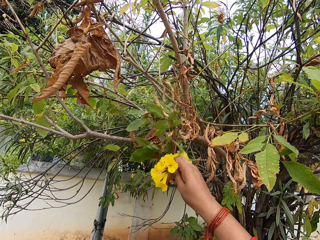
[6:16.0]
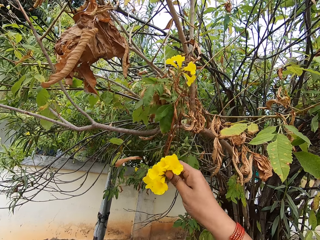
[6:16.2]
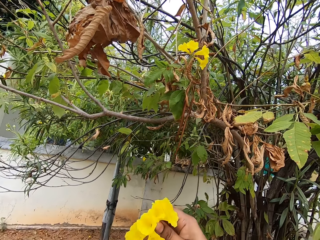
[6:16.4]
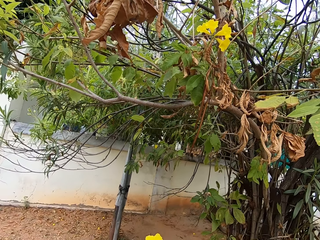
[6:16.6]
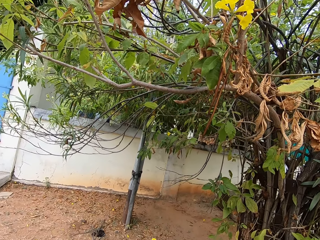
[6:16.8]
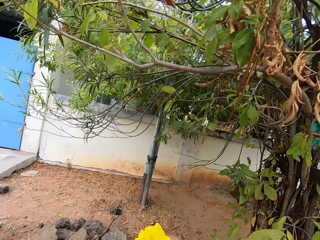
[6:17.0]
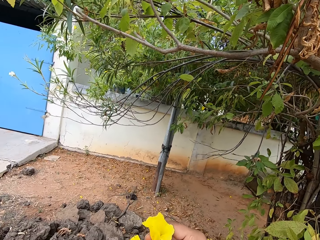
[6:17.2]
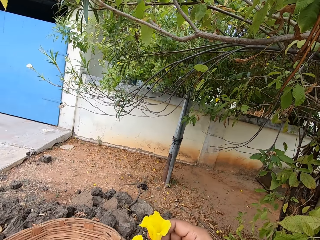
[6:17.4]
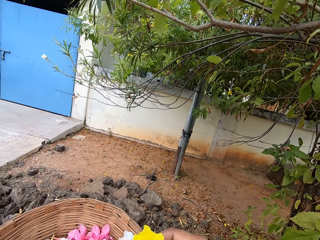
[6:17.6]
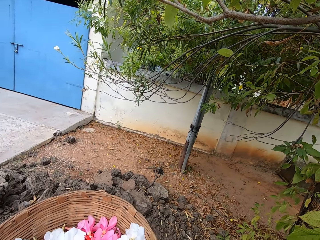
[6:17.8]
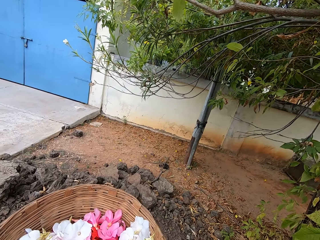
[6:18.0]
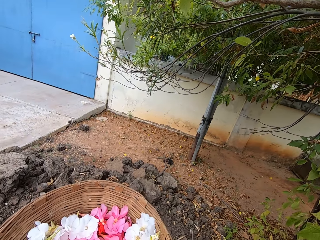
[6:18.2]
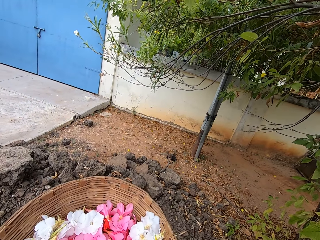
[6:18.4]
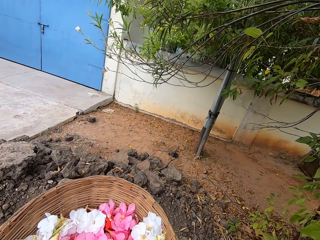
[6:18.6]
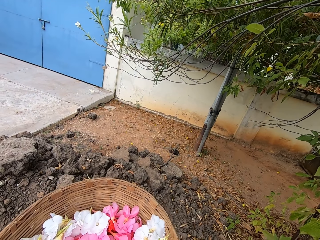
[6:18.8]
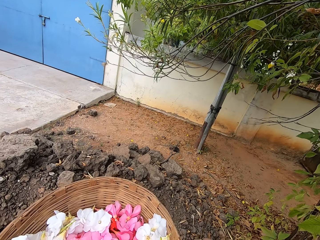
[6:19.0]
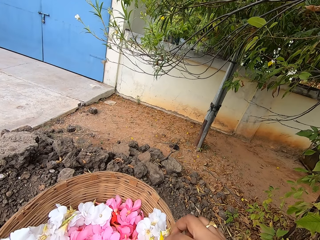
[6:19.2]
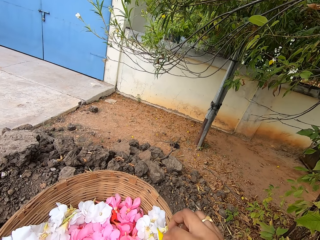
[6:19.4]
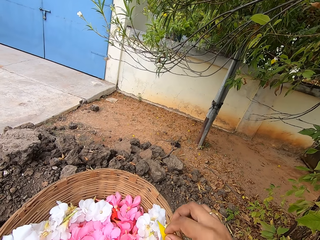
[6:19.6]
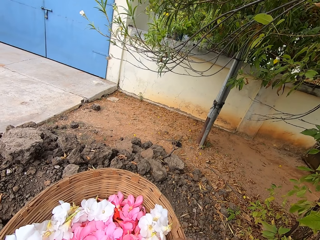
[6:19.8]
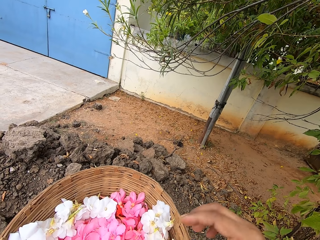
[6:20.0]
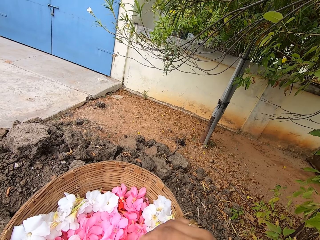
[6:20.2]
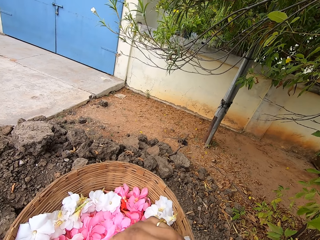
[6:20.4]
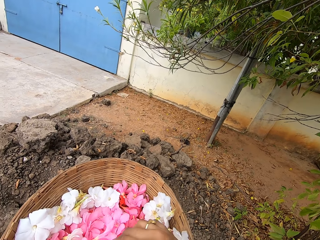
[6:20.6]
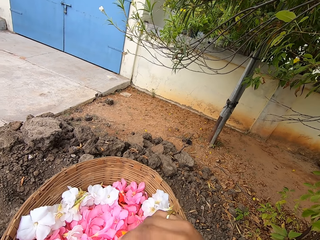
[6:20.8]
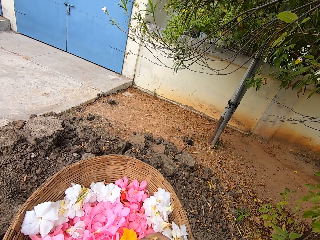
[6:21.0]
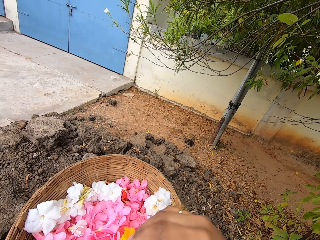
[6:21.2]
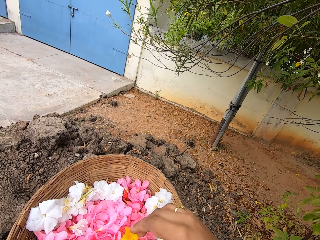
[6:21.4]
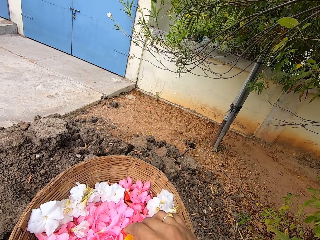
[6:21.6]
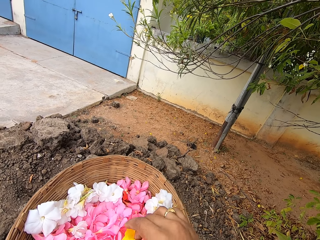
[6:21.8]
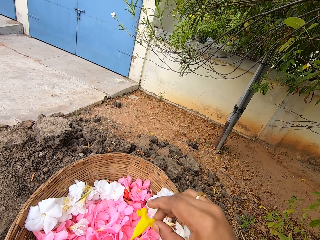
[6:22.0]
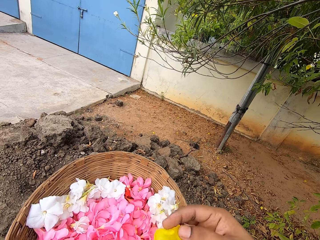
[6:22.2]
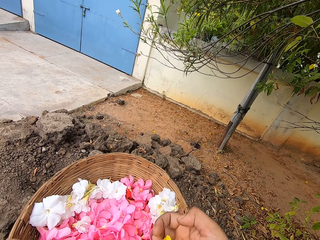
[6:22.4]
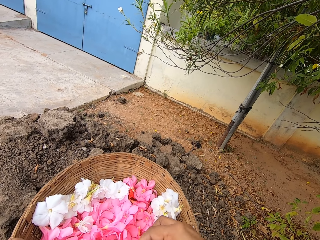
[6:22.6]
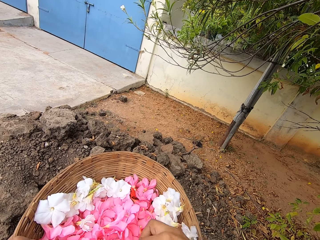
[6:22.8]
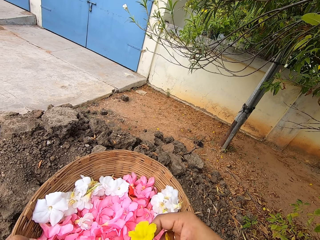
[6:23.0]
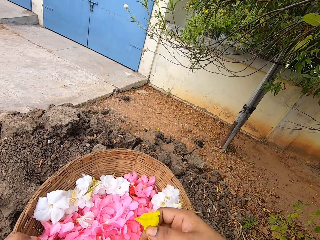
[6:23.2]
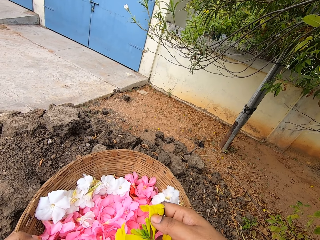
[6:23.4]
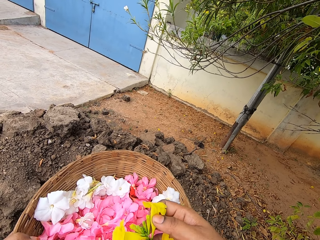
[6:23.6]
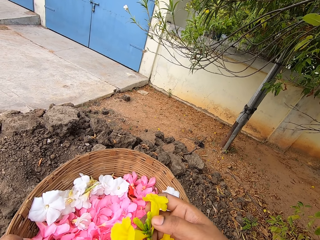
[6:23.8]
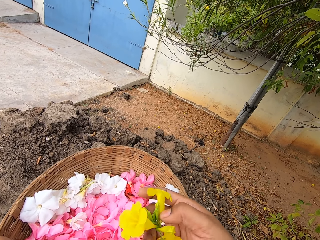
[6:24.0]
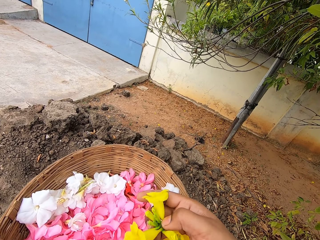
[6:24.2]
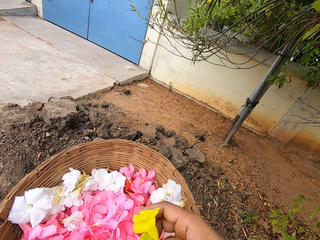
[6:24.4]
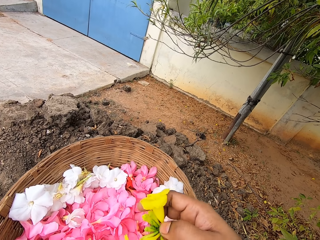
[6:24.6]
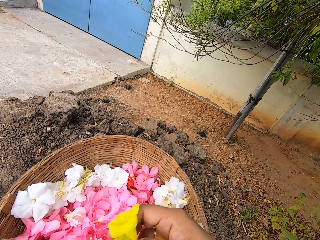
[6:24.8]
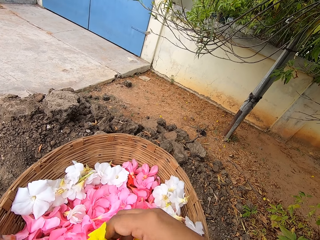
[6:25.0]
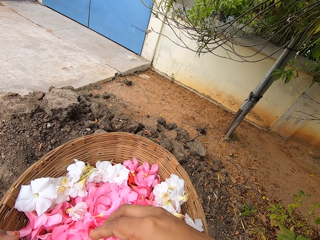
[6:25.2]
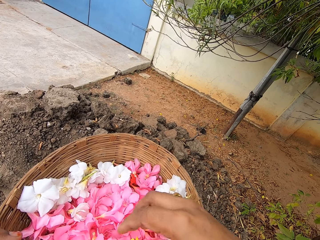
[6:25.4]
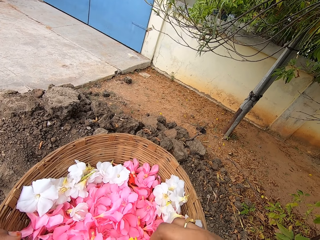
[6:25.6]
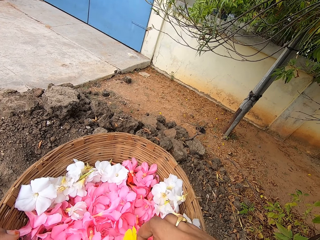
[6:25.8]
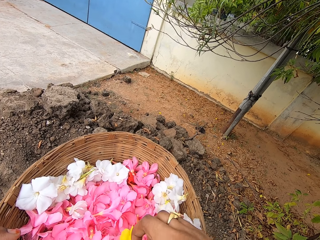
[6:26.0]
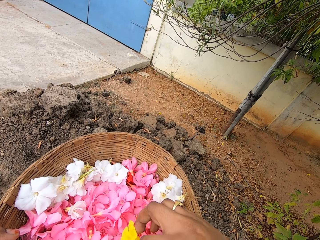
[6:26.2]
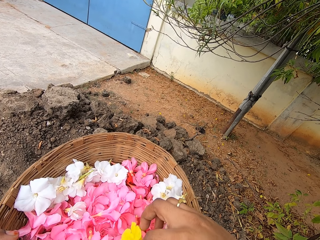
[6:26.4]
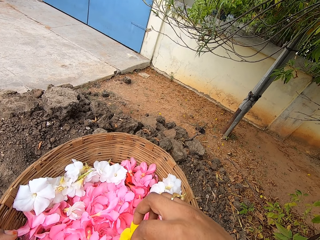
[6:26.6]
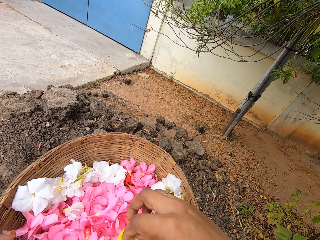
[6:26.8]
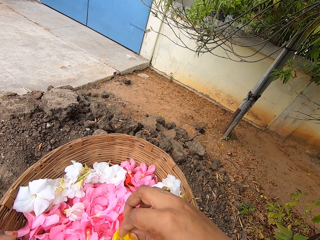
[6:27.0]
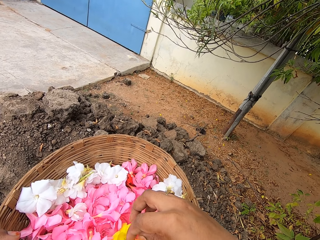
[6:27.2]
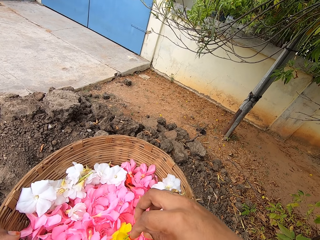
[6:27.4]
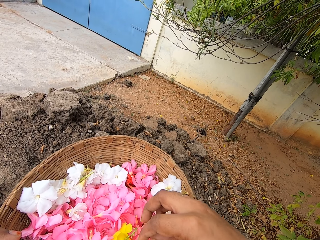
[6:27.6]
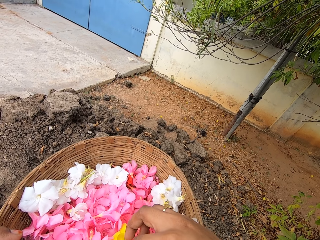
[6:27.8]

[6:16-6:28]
The camera wearer places the flowers in the basket. They arrange the flower. They touch the flowers in the basket.

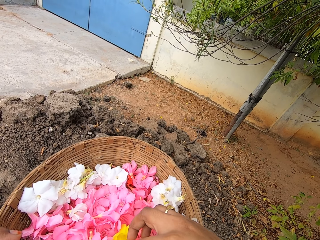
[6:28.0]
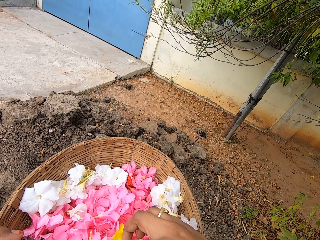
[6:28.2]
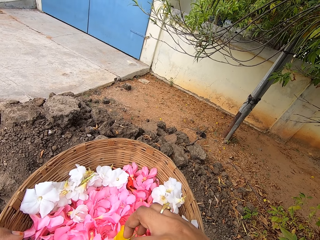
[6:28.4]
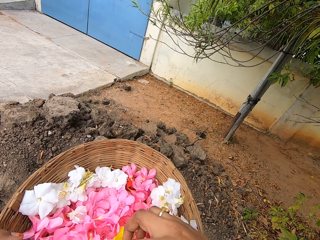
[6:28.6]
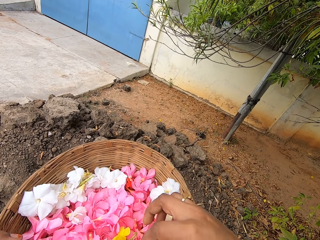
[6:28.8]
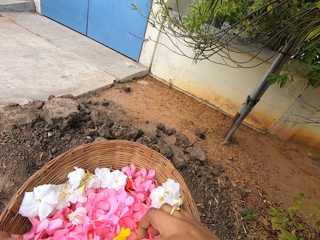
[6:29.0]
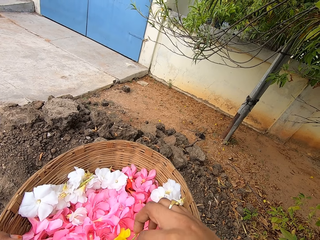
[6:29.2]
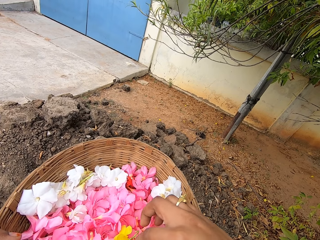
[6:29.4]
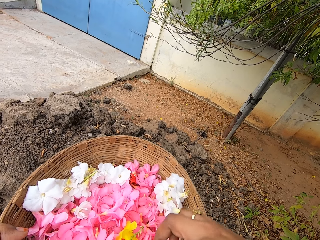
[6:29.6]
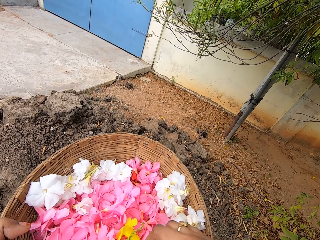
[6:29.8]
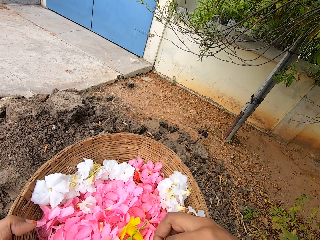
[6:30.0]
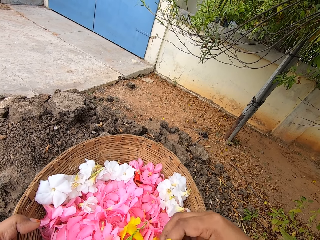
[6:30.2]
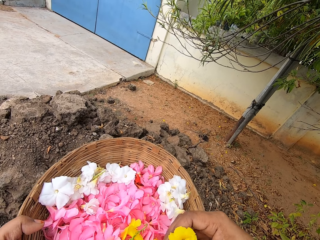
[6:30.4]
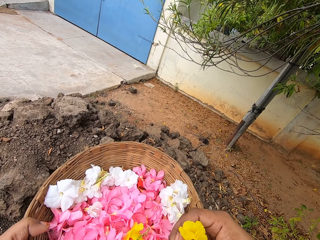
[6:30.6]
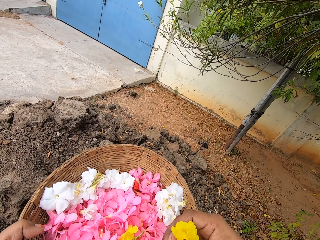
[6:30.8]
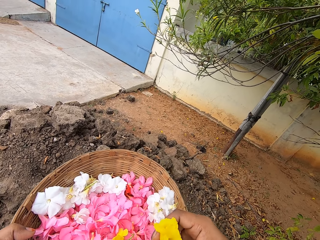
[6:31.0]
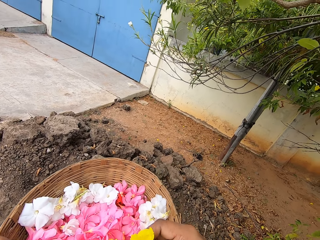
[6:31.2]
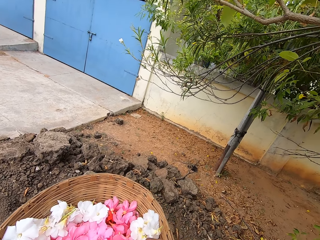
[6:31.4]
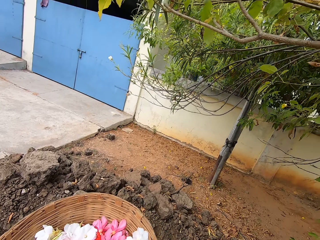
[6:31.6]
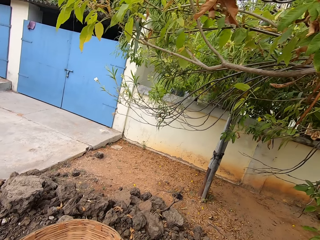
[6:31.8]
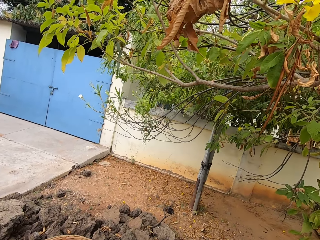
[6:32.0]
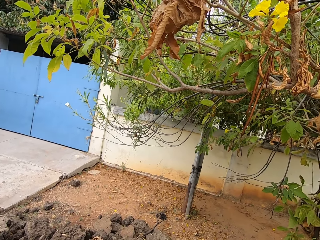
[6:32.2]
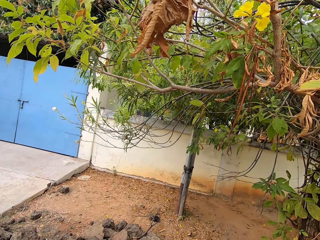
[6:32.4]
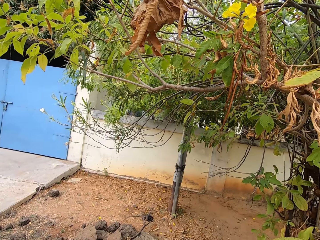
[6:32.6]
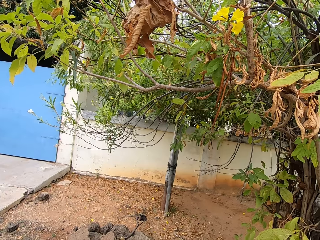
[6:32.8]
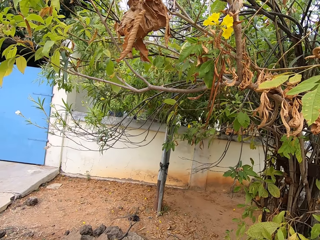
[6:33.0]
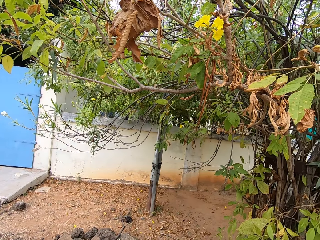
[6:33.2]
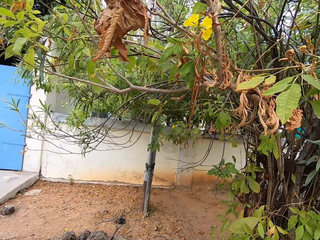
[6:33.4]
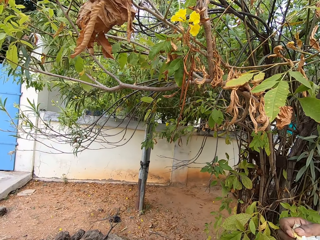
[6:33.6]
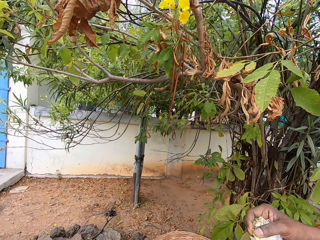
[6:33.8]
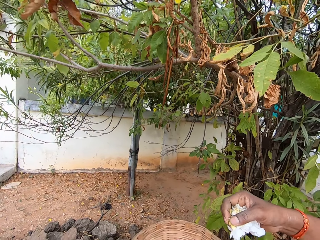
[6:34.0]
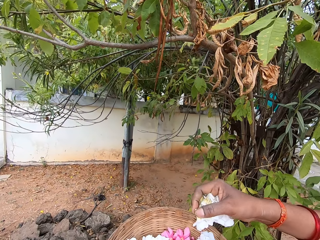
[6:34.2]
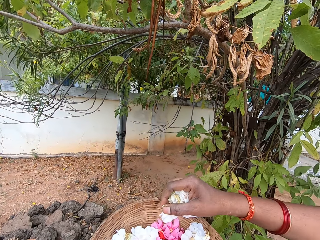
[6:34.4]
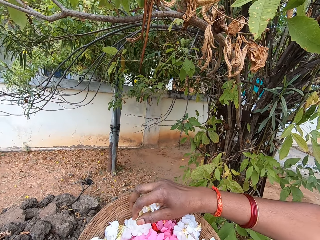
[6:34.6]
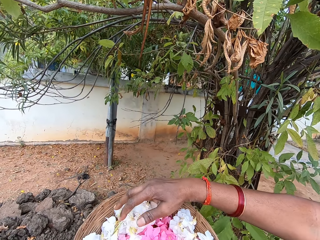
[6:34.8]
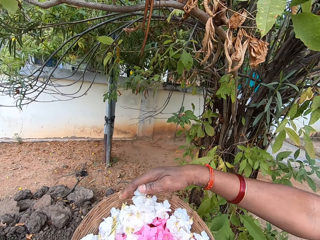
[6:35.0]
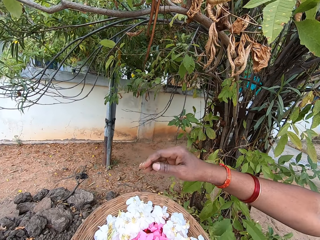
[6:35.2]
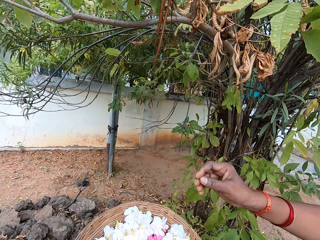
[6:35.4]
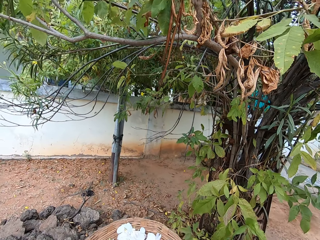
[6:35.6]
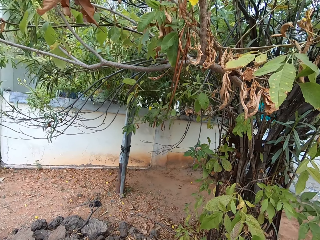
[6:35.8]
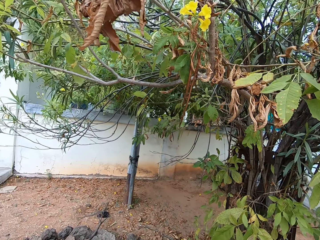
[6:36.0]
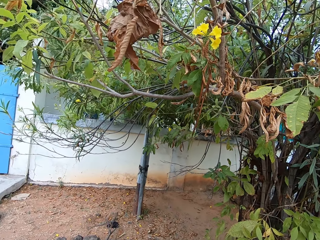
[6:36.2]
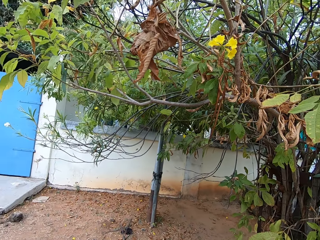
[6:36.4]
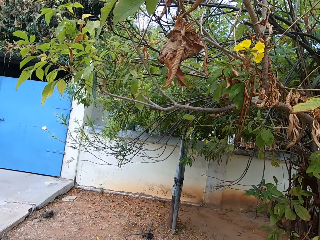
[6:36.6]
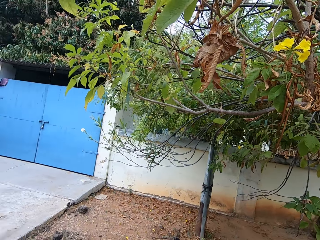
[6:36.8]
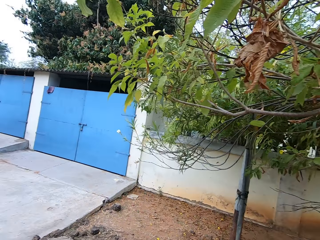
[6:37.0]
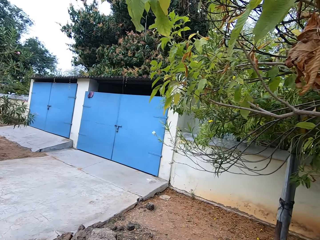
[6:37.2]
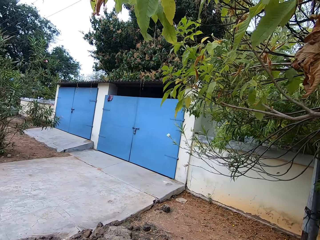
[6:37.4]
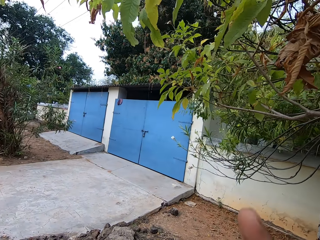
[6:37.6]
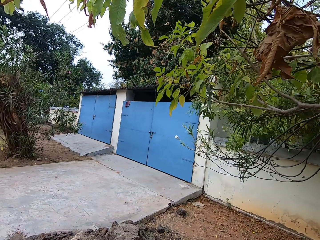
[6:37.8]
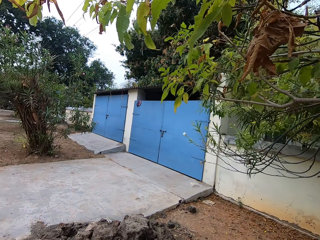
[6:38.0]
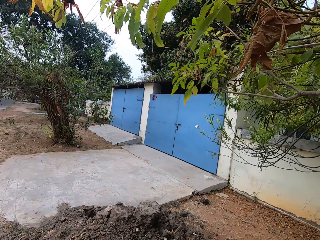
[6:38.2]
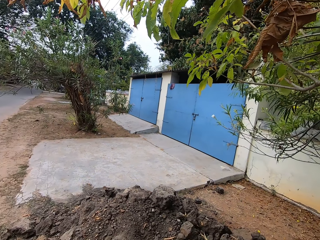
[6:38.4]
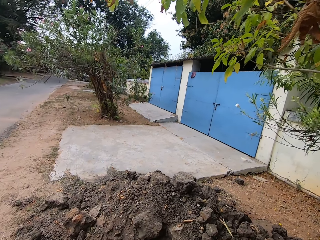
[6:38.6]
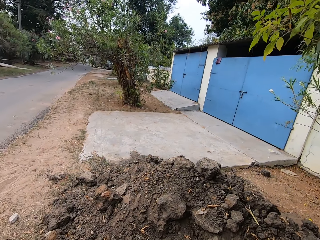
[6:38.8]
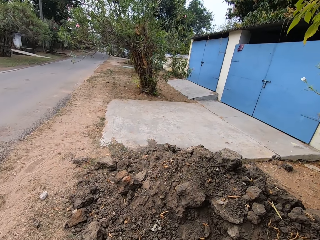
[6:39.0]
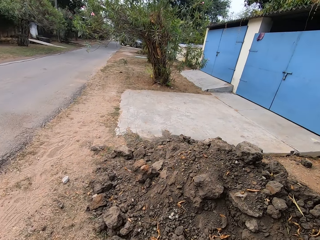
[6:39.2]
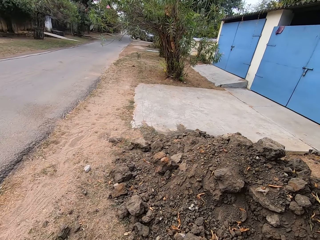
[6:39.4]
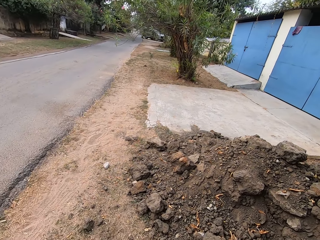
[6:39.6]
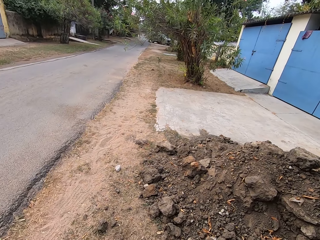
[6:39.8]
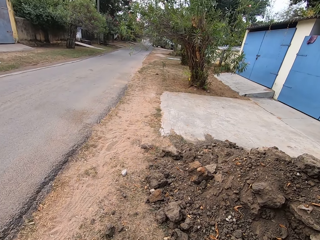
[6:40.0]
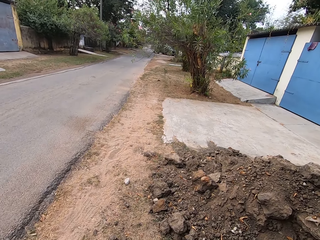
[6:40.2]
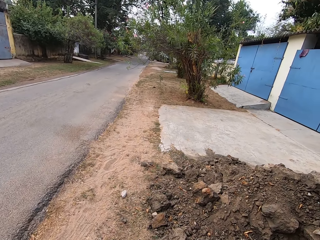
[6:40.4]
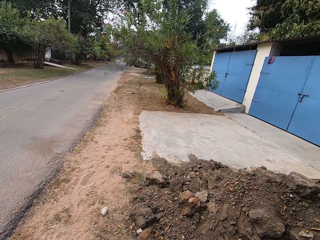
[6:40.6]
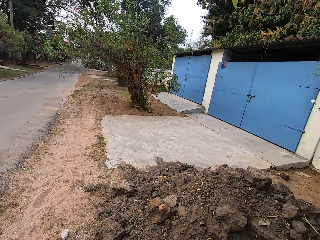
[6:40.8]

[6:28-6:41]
A person places the flowers in the basket. The camera wearer converses with the person.
